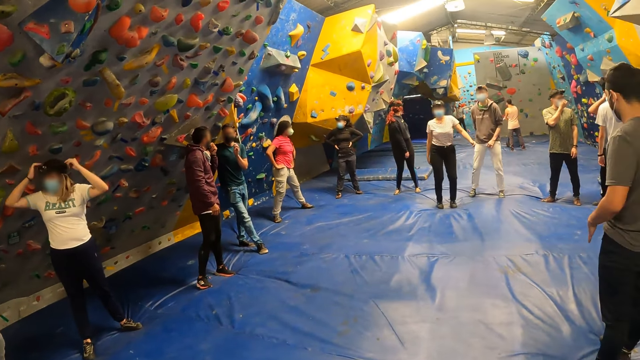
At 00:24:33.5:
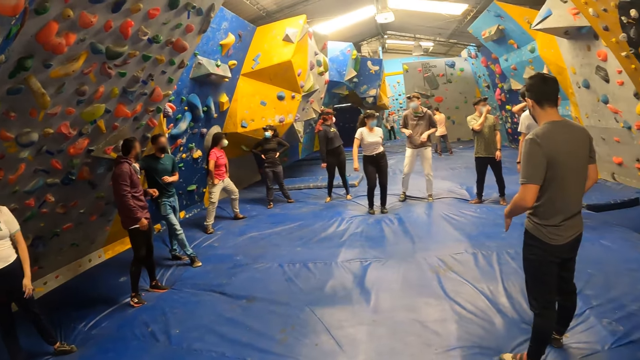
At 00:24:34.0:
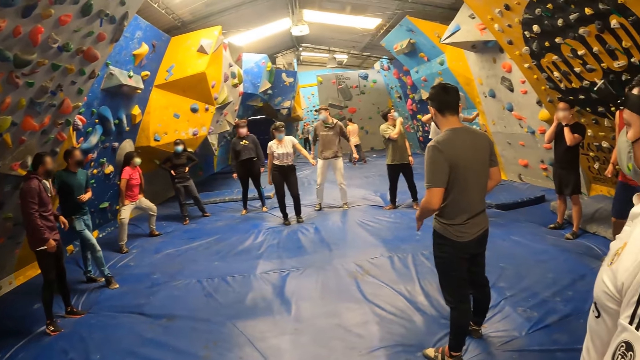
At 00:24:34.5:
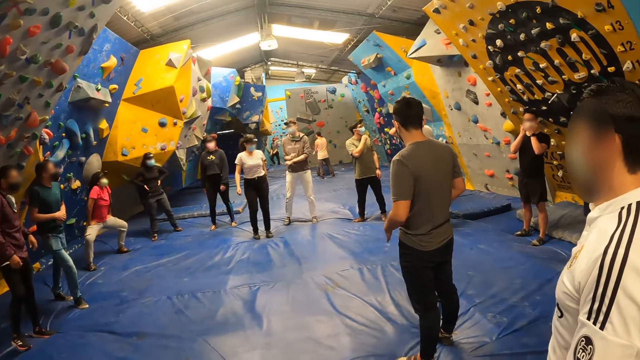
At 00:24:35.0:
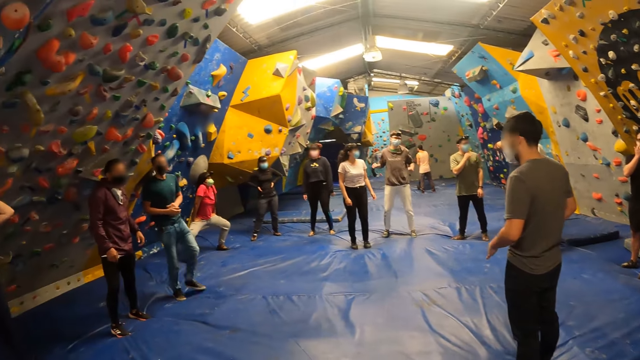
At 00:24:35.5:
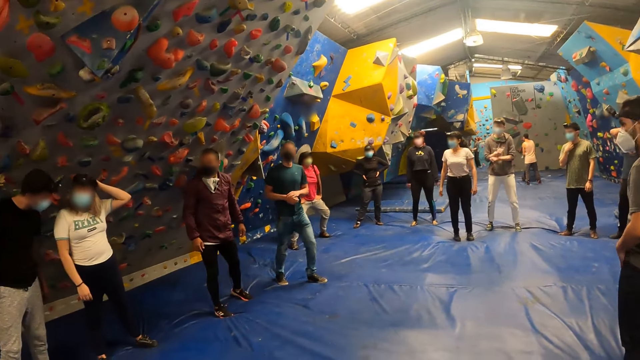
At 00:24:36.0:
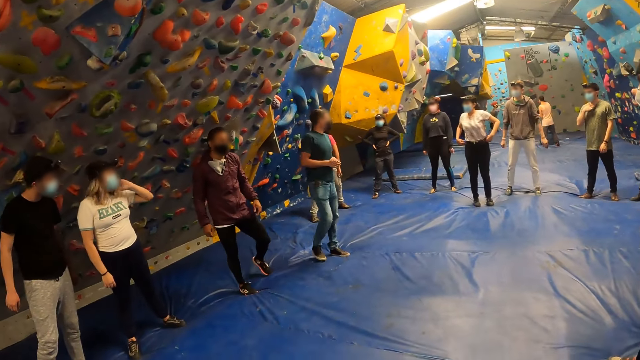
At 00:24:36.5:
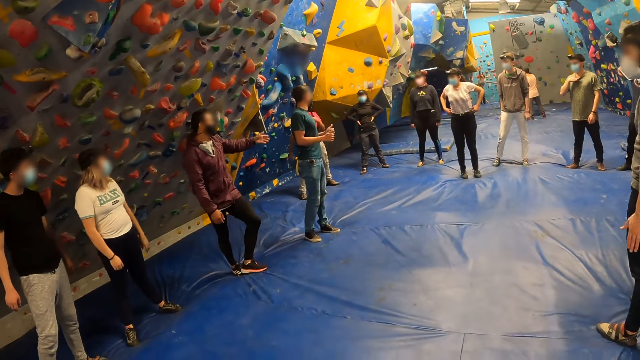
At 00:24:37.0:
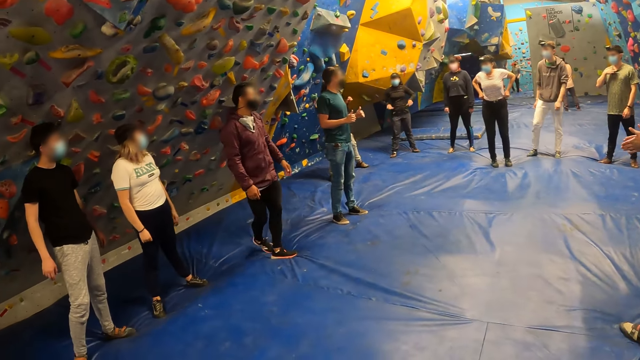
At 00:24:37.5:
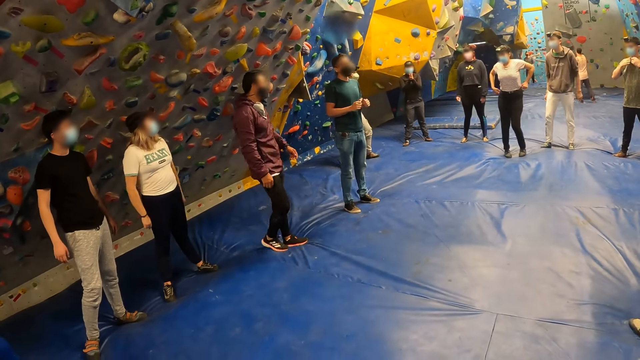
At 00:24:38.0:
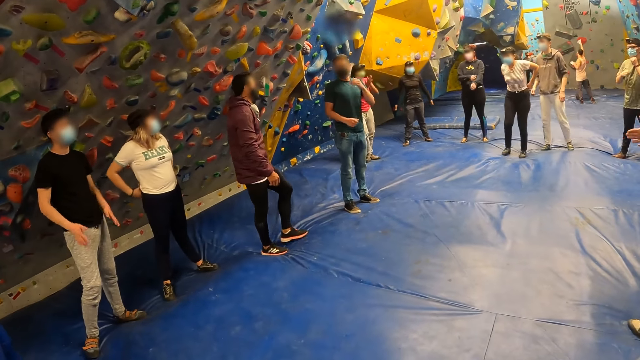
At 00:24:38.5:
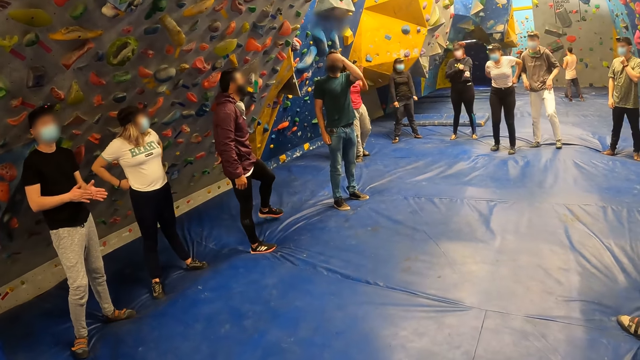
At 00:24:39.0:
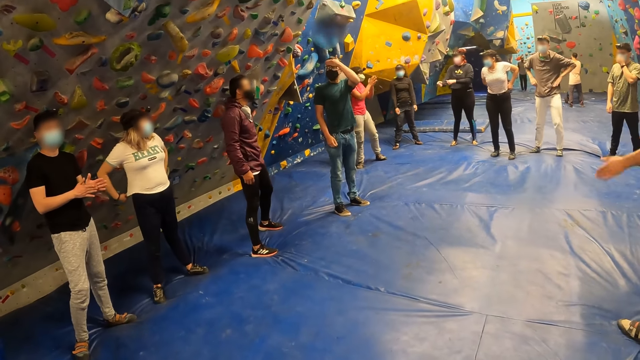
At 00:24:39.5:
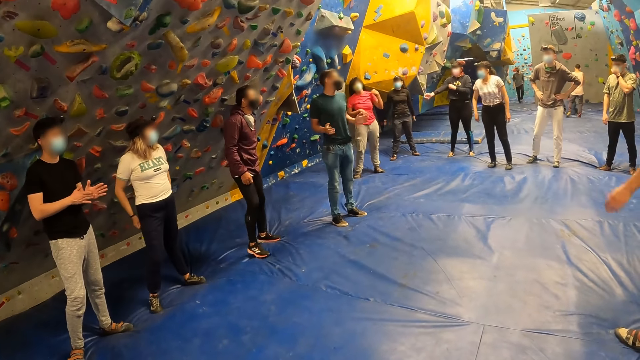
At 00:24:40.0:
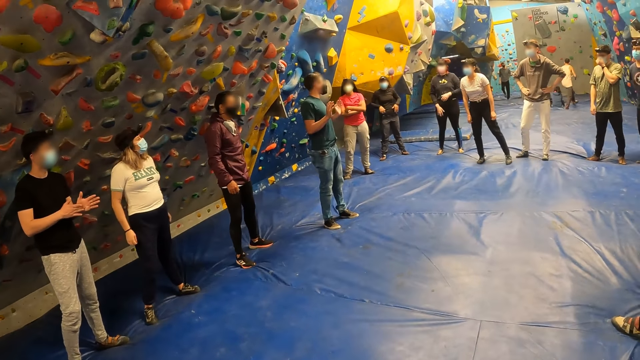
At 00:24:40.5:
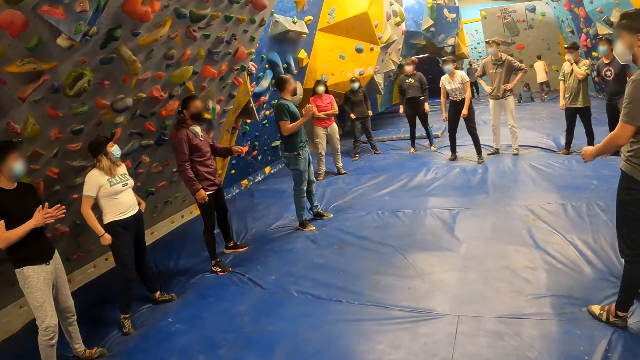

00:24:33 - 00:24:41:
A man interacts with the camera wearer and the group of people.

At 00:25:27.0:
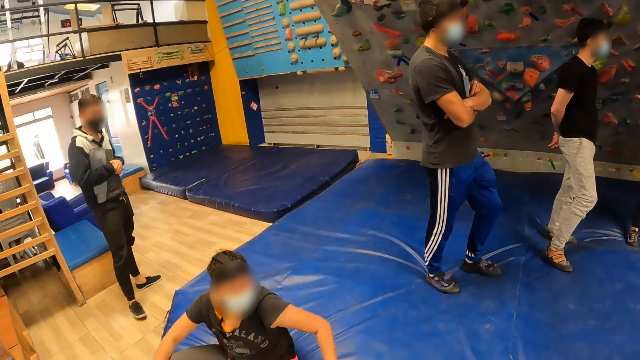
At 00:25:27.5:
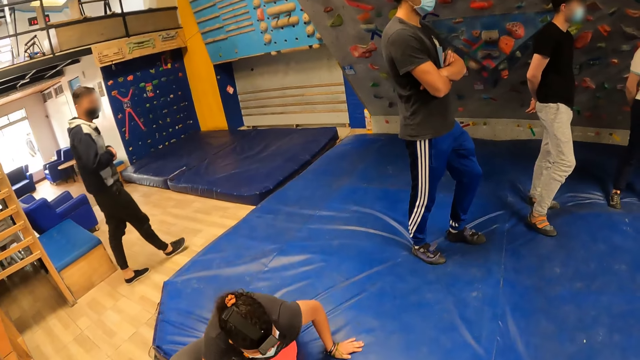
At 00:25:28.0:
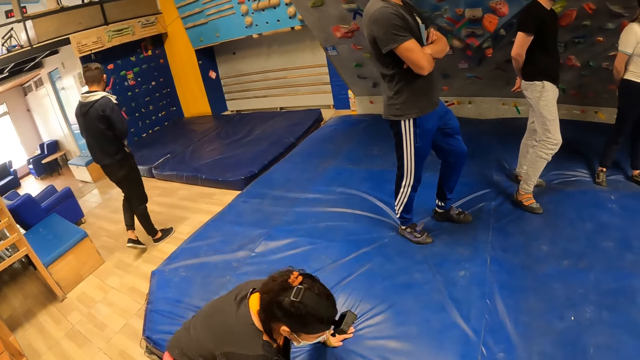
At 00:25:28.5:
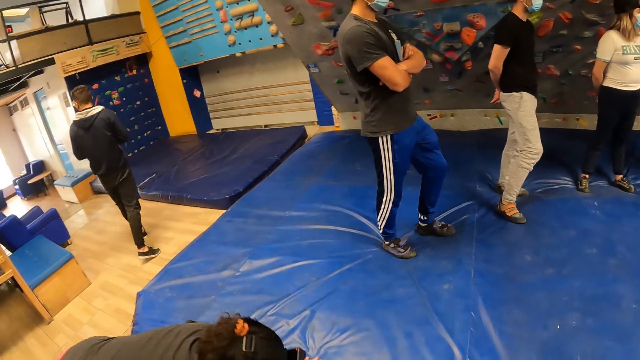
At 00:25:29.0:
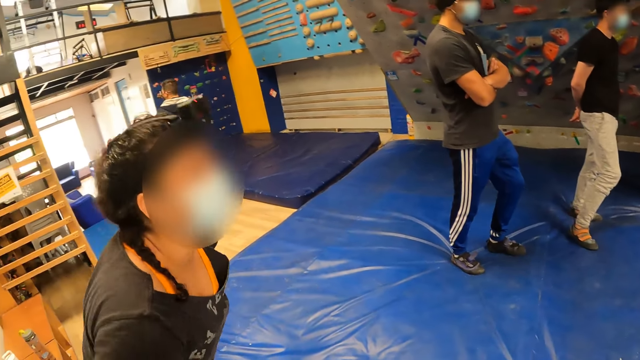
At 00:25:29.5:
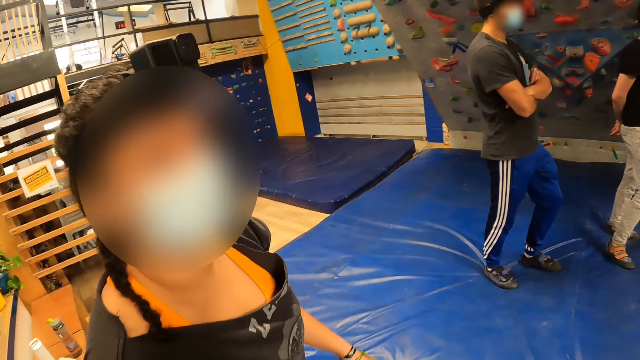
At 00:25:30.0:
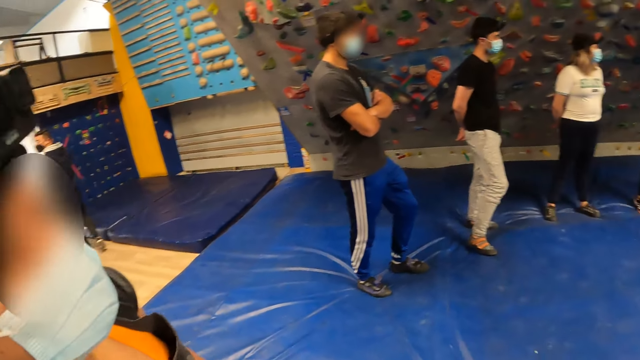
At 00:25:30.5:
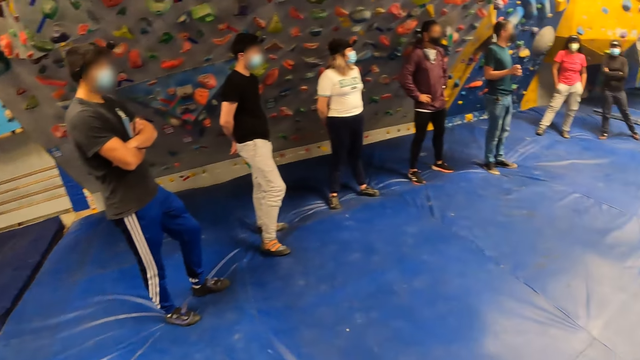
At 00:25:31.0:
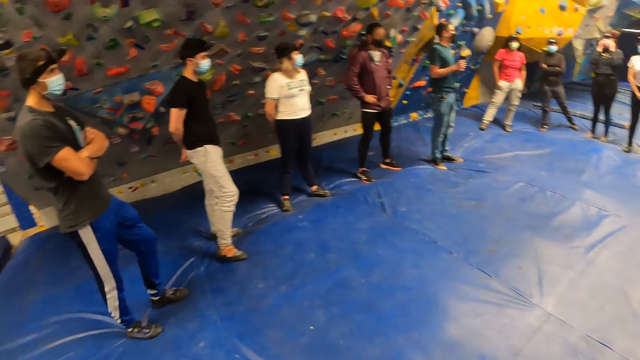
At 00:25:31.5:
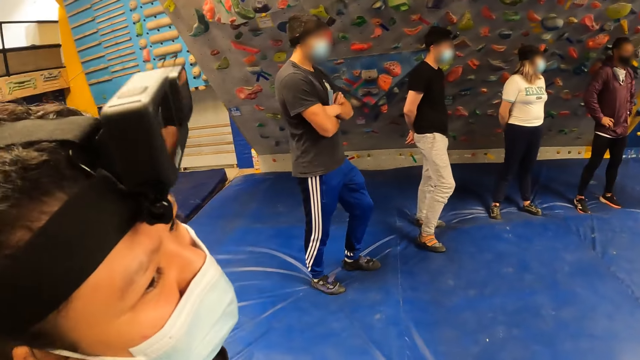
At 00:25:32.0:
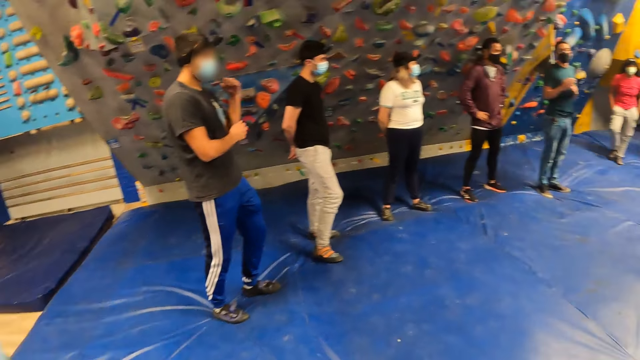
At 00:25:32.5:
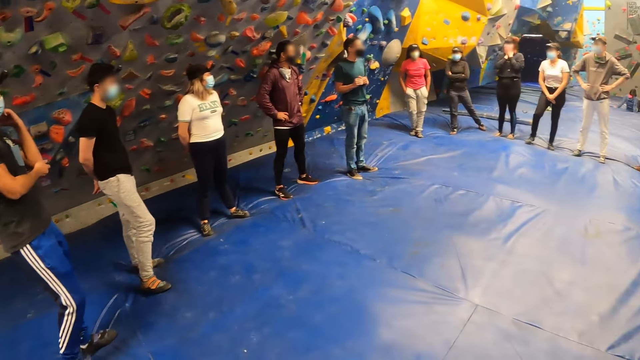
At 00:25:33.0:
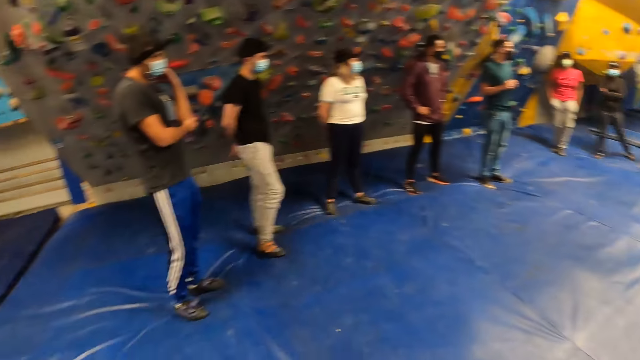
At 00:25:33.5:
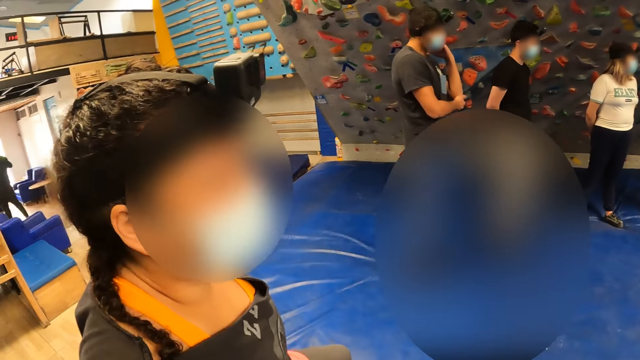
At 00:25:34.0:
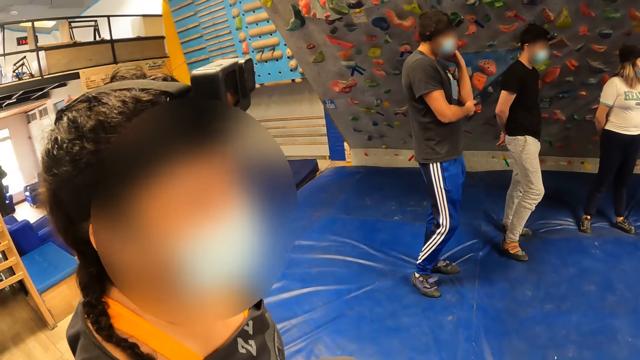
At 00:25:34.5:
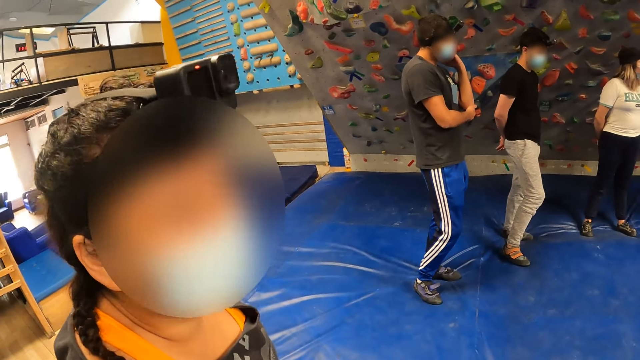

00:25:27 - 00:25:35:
The camera wearer talks to the woman. The woman interacts with the camera wearer.

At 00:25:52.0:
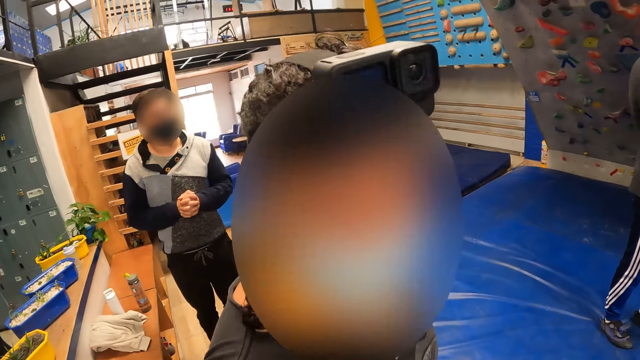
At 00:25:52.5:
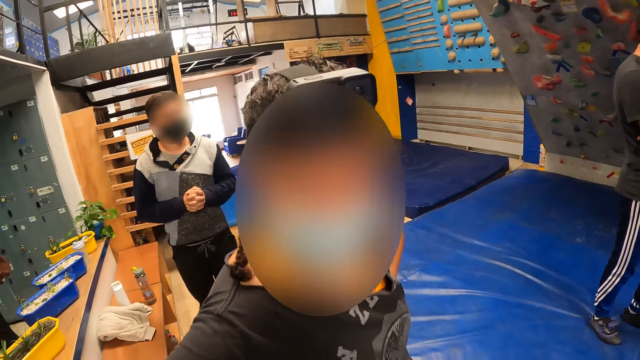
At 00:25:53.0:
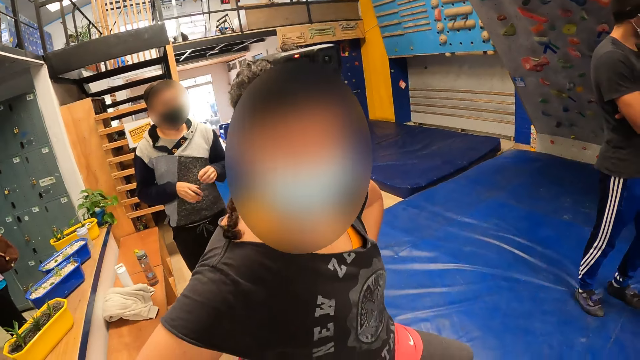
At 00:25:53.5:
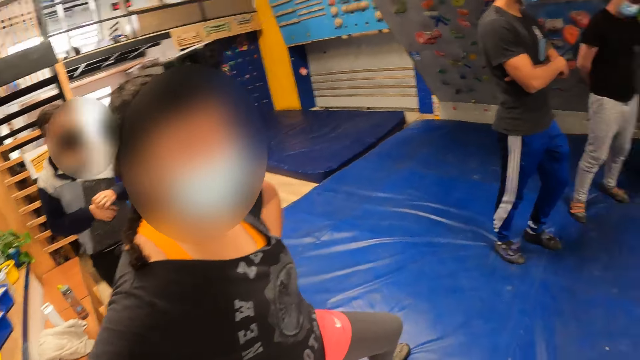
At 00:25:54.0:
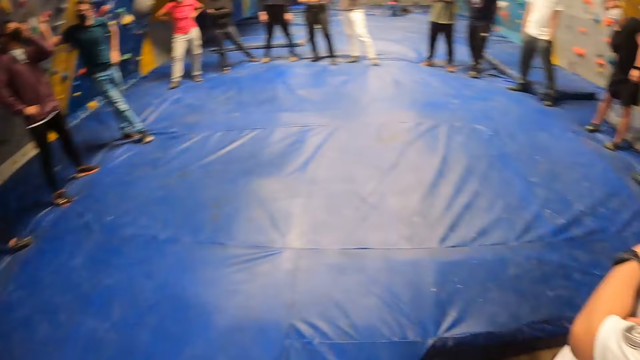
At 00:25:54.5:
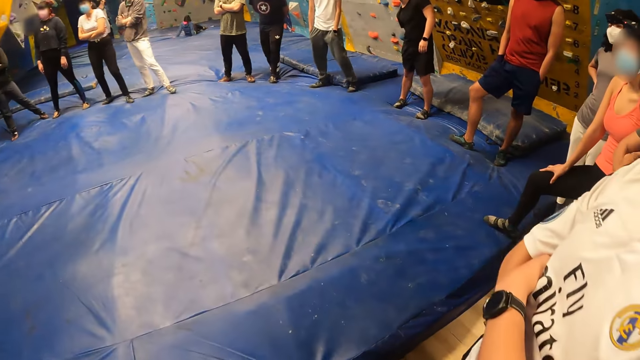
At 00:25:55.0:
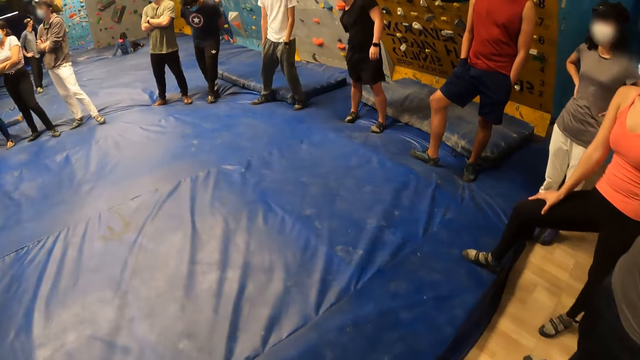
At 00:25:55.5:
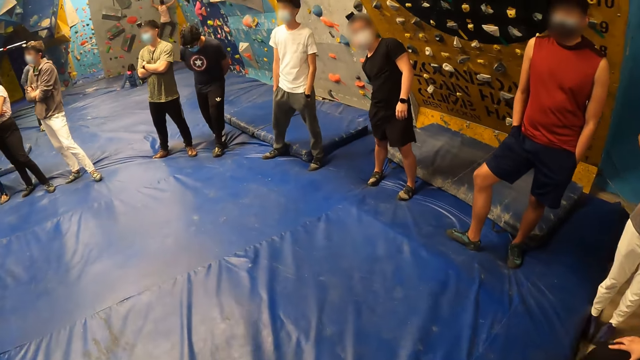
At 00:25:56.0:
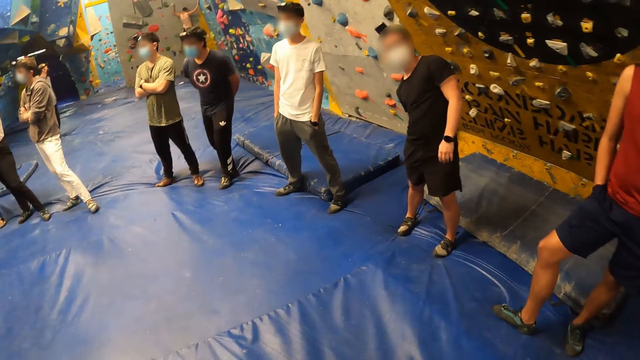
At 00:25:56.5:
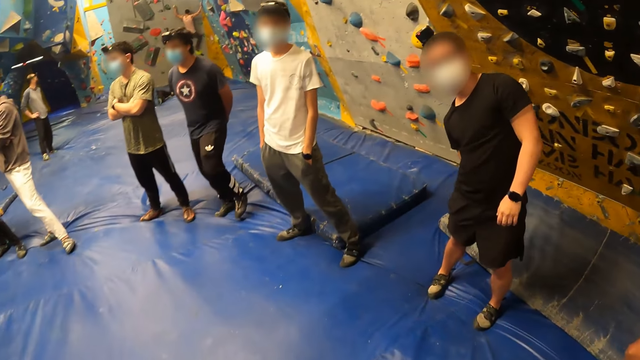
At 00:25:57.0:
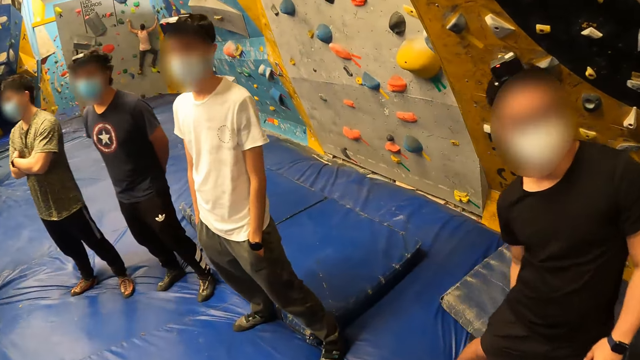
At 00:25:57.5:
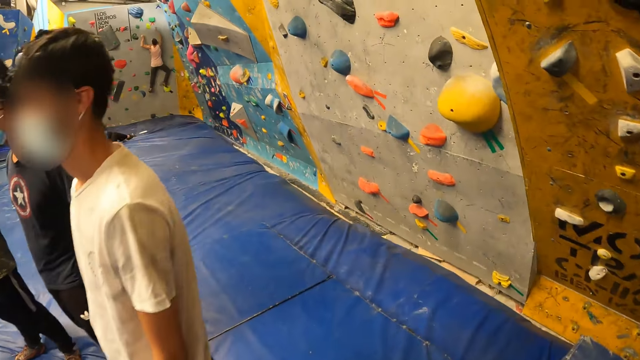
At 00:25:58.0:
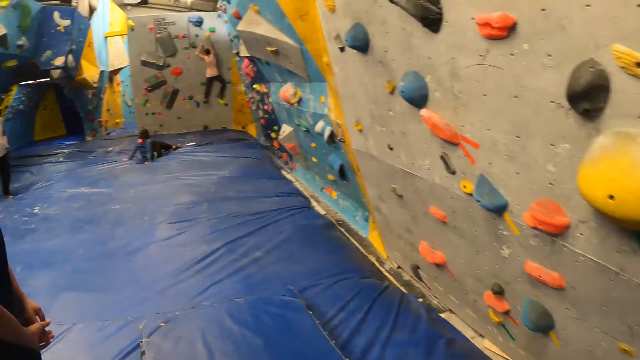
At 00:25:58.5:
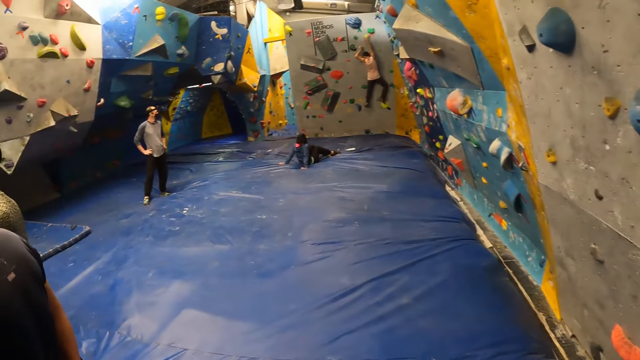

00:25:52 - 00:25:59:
The camera wearer walks around.
